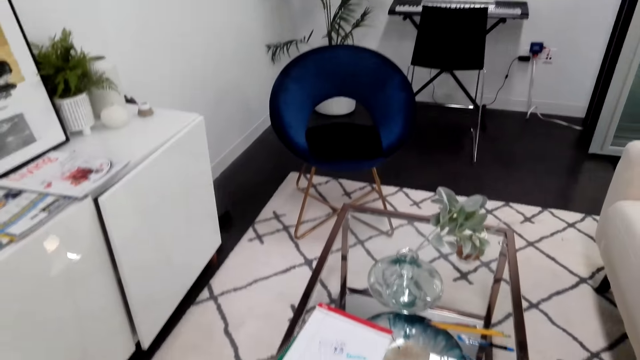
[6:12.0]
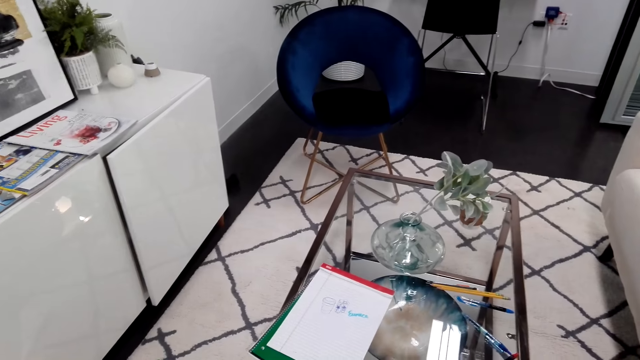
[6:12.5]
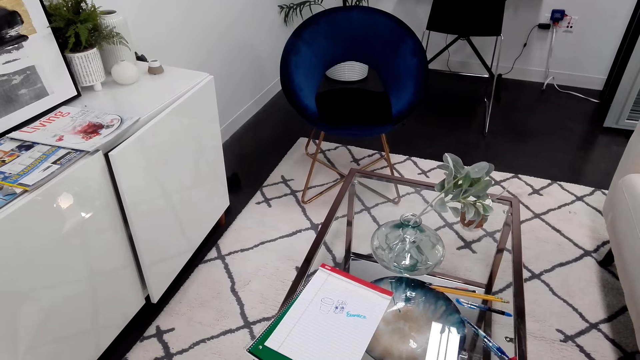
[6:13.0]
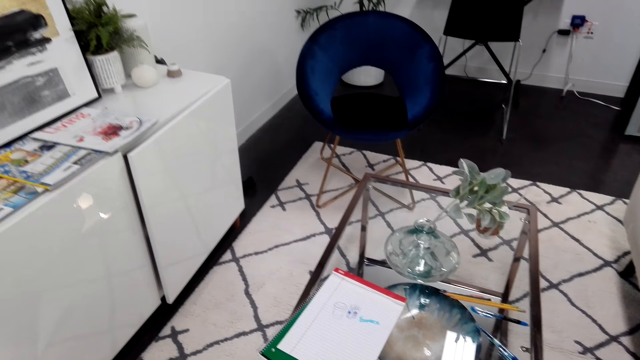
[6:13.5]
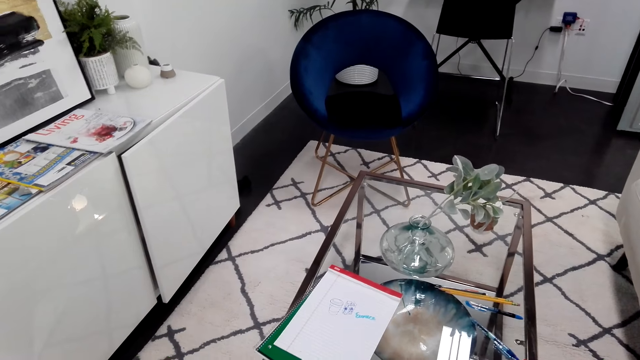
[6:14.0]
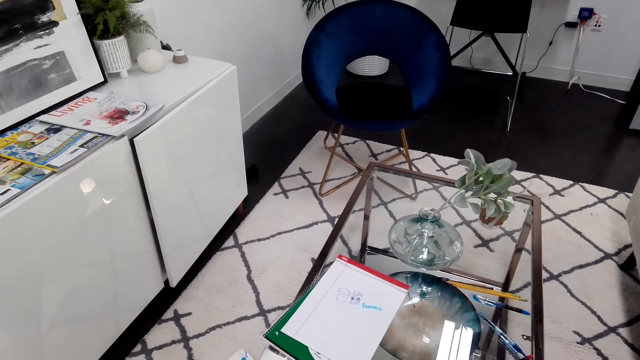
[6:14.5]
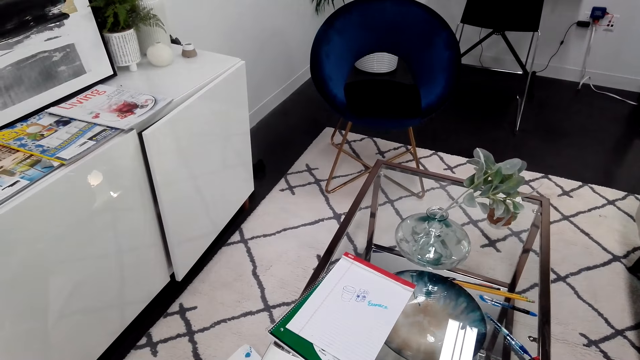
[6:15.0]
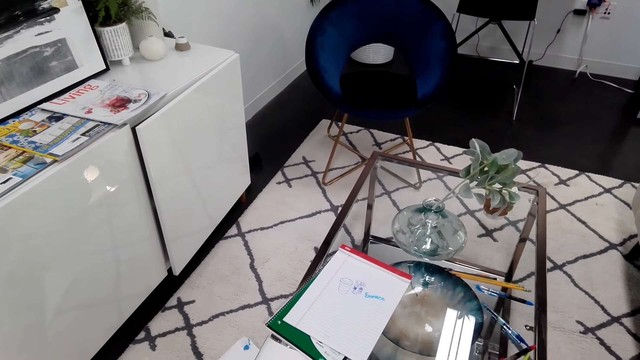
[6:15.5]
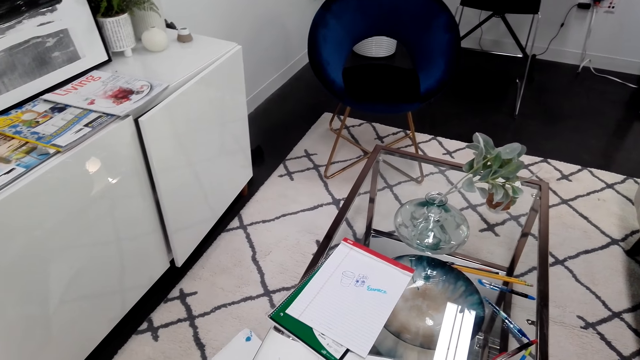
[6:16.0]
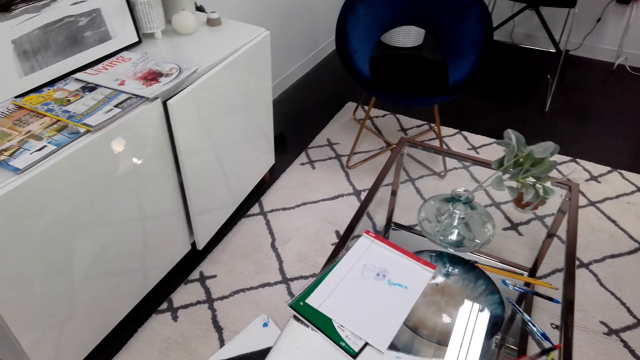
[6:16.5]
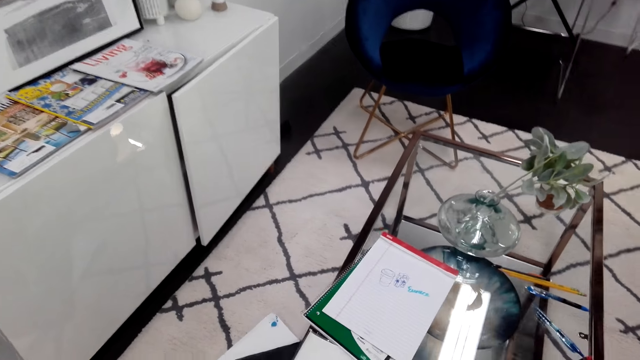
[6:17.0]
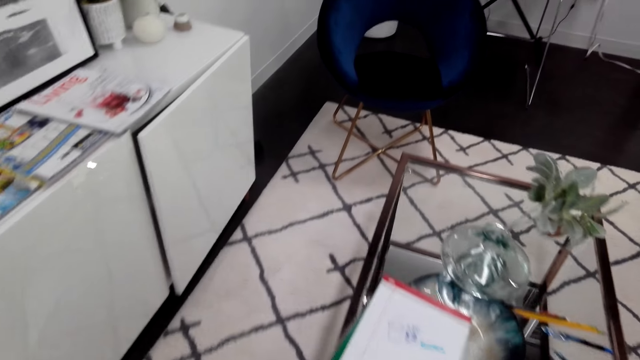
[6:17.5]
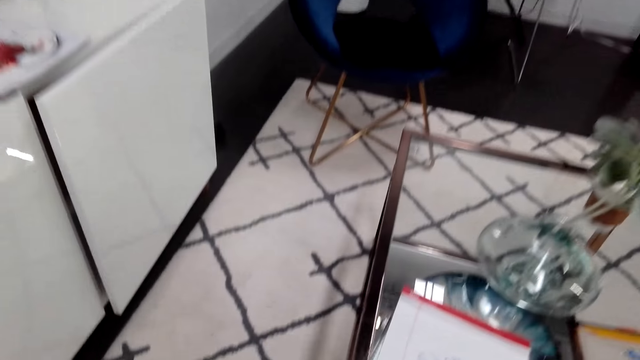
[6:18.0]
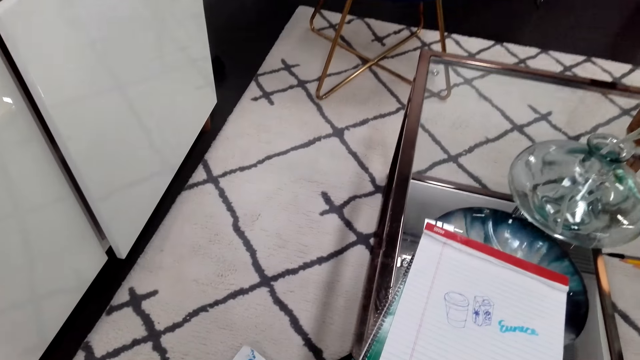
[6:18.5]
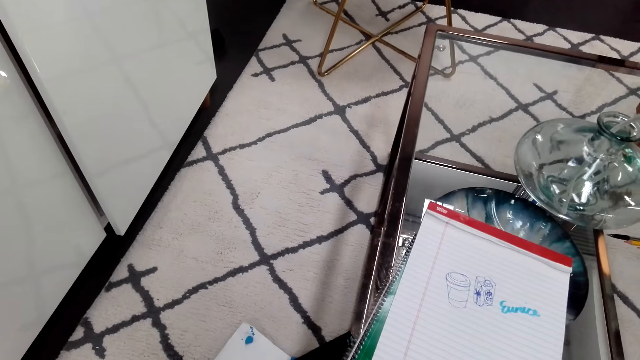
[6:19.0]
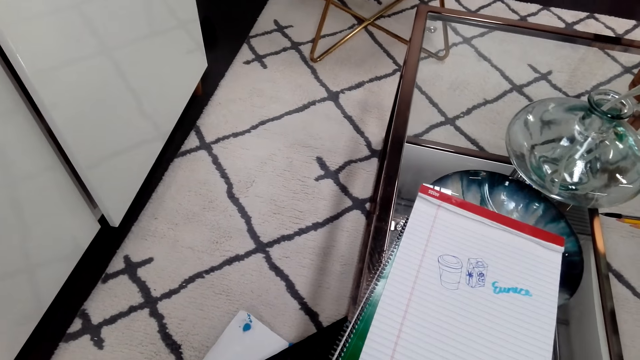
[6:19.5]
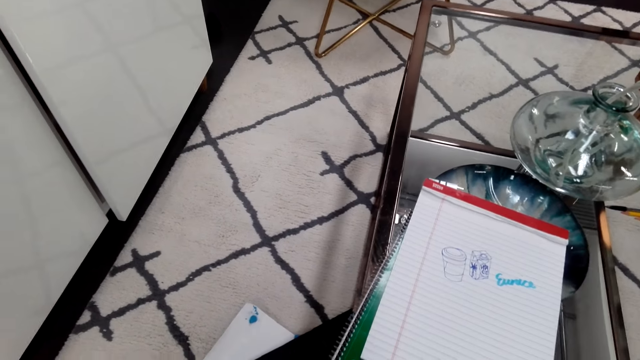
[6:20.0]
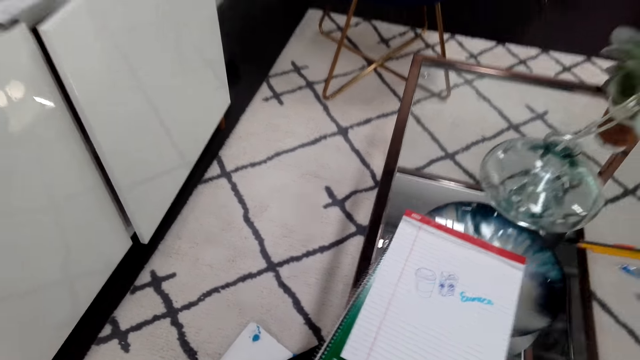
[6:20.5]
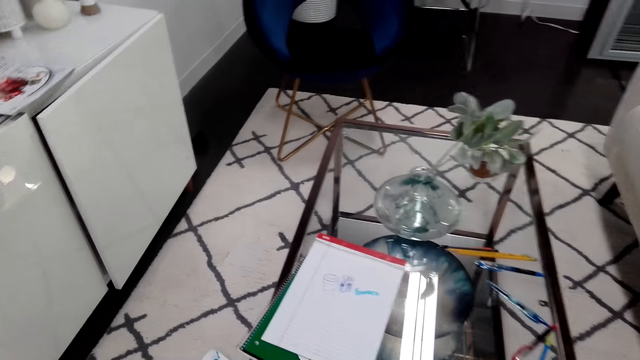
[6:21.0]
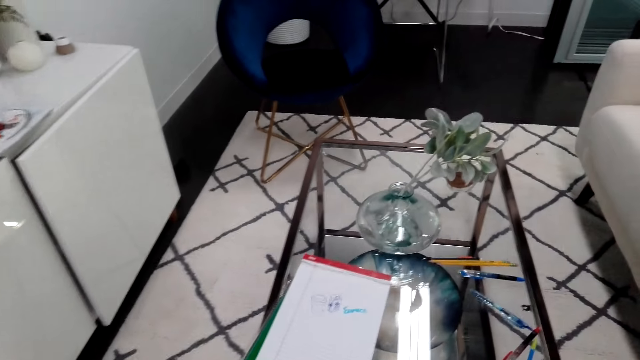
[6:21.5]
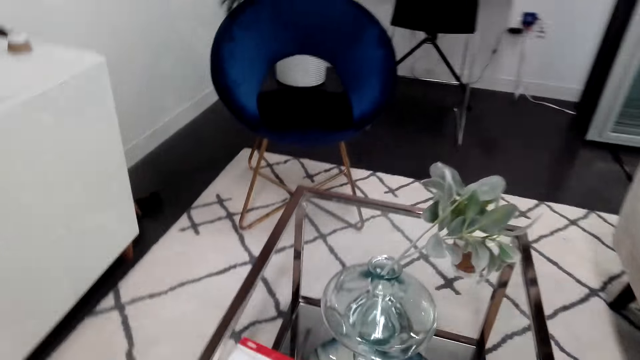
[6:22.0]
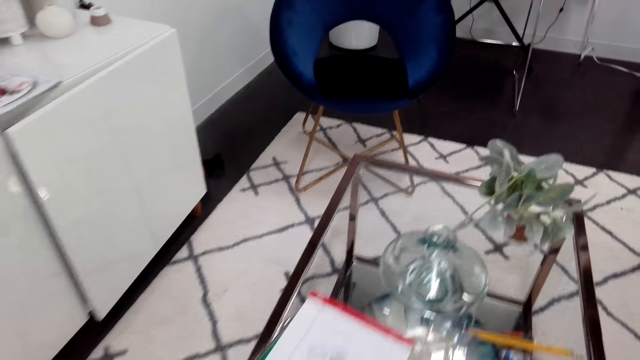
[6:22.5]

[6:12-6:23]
The camera wearer looks at the flower vase on the table. They look at the notebook on the table.

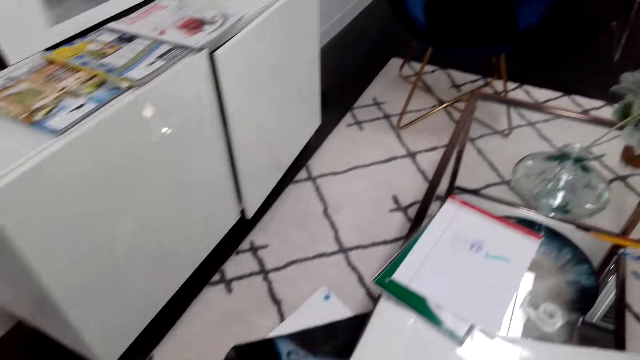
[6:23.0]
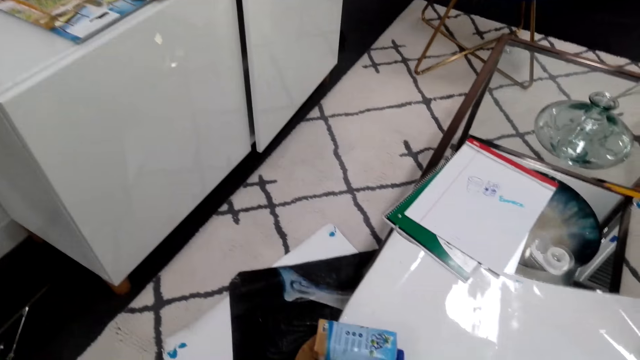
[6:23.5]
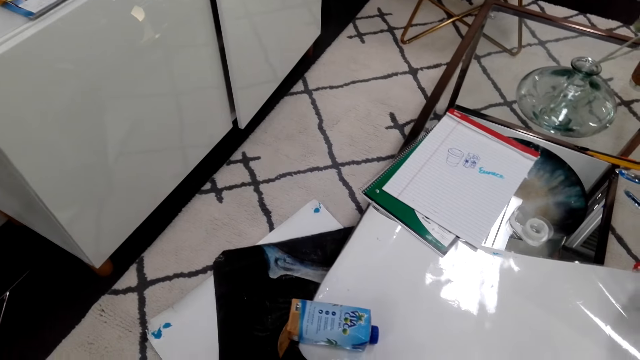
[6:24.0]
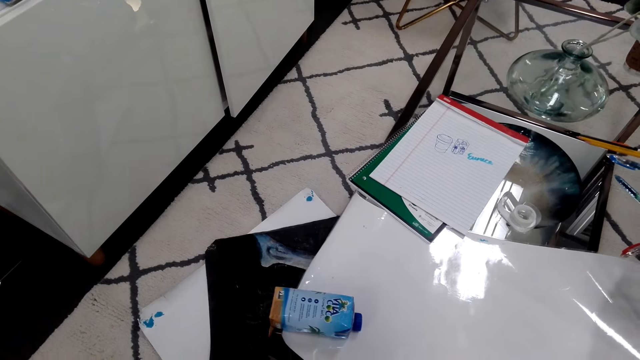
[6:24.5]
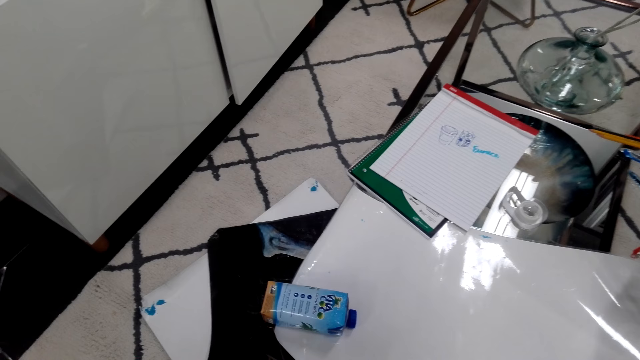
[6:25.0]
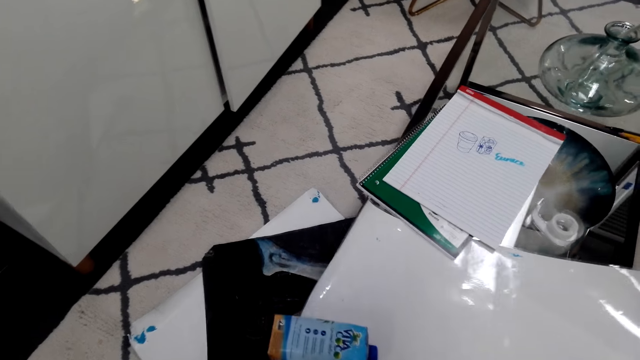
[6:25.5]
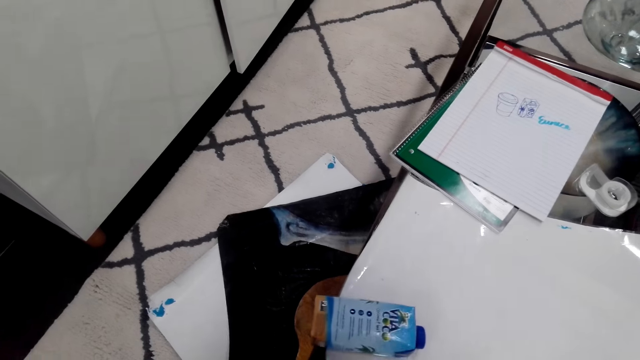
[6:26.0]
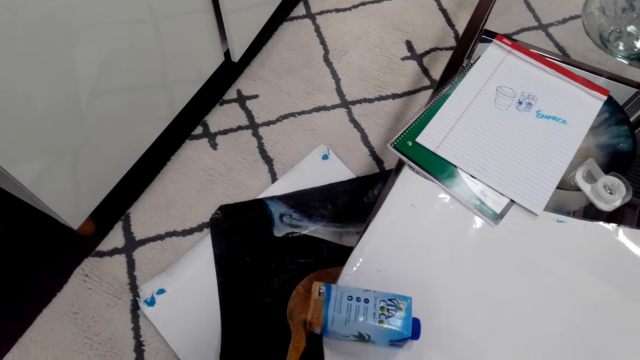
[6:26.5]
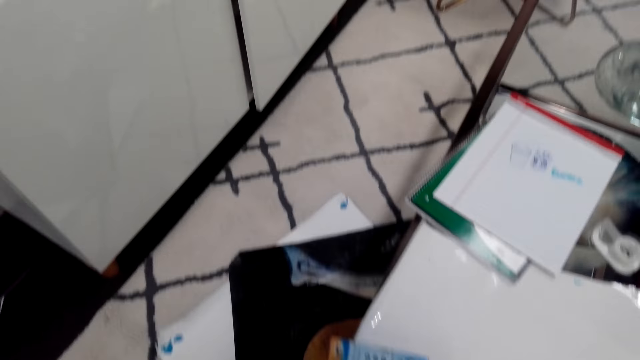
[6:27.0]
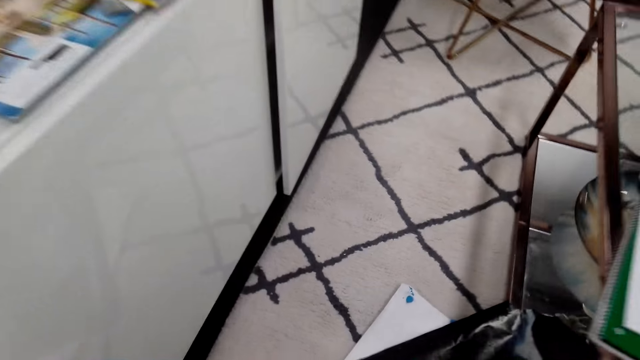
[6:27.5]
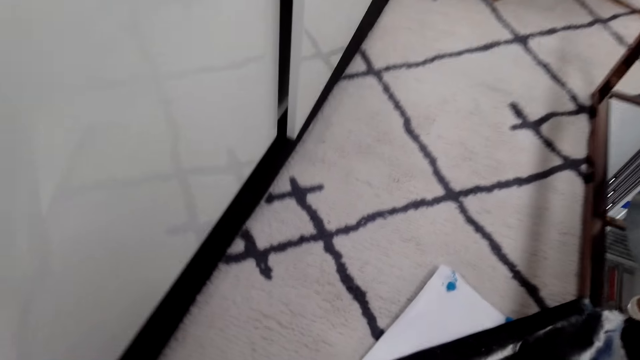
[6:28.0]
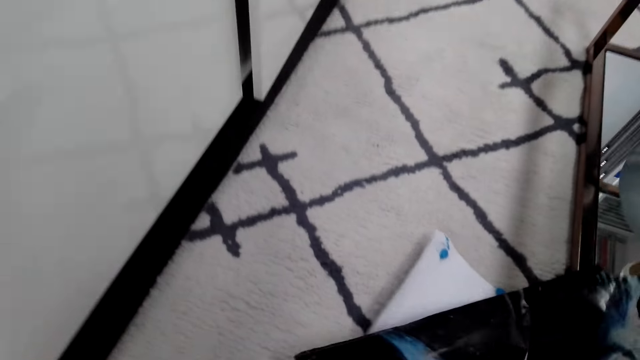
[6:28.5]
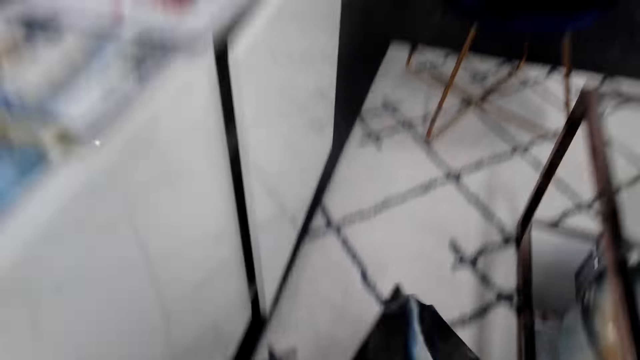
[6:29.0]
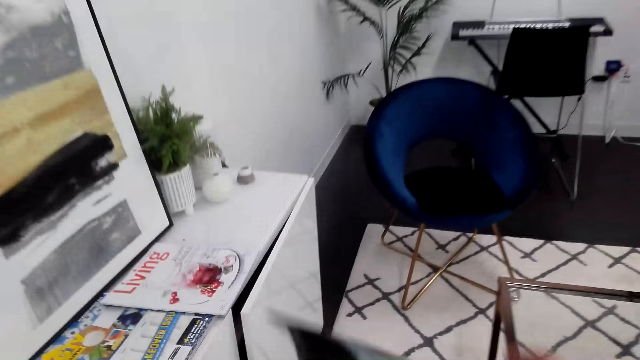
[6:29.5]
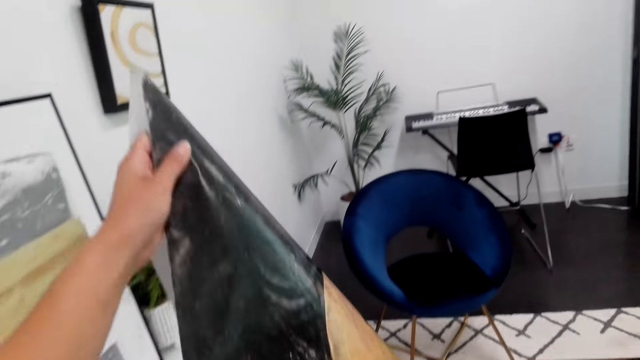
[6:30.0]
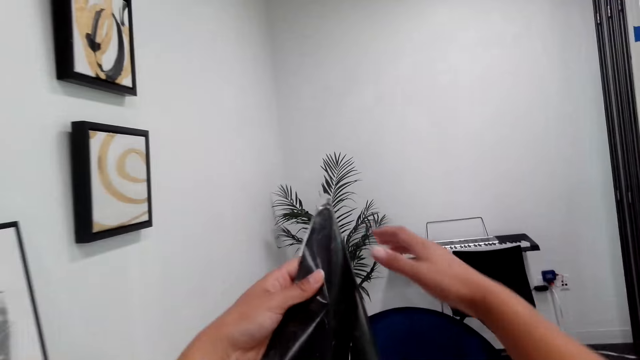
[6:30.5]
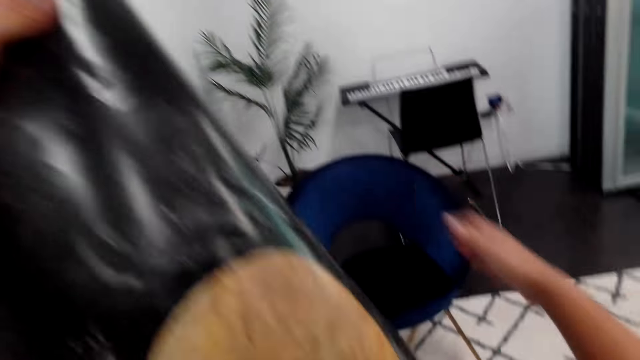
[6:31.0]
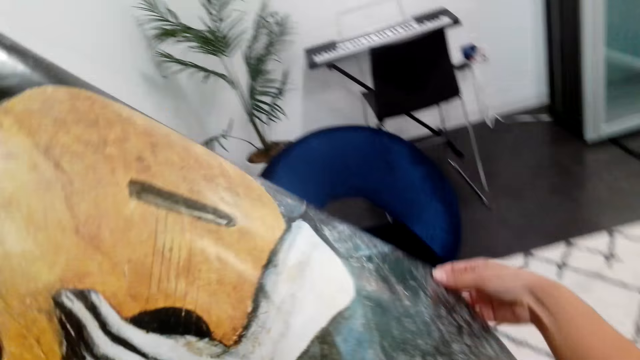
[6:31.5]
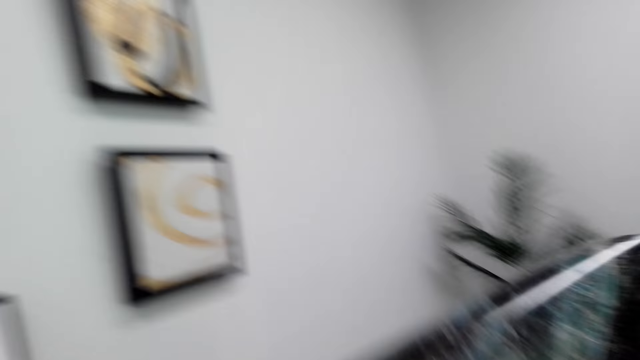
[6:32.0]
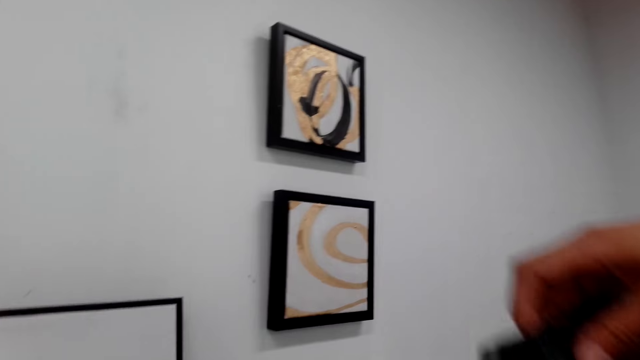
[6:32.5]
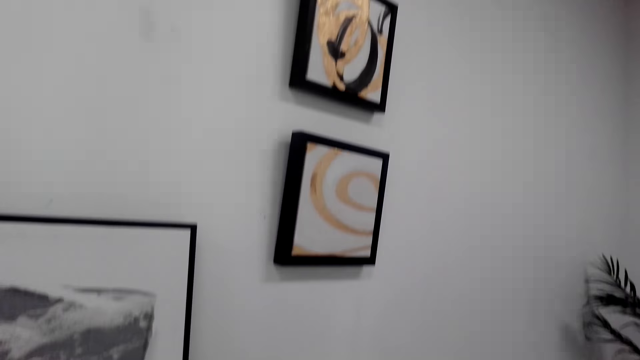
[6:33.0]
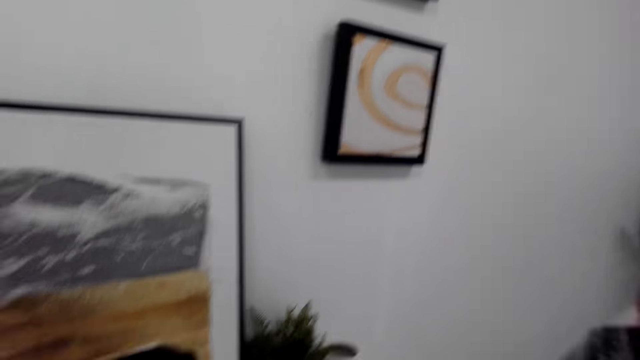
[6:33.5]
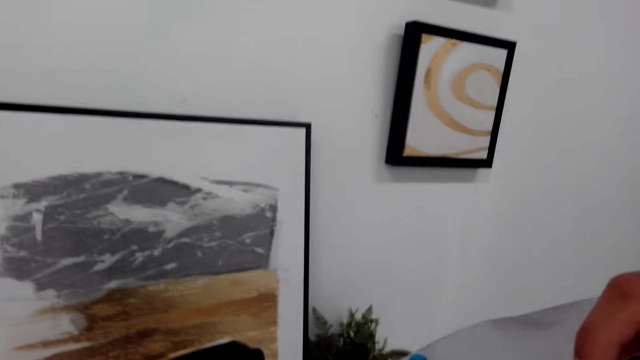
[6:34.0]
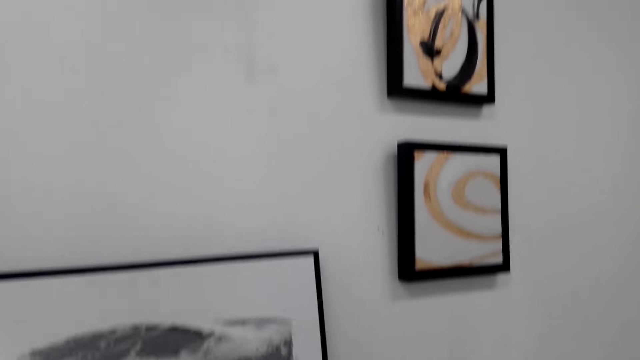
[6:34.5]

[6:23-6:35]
The camera wearer puts the coconut water on the table. They look on the carpet. They lift the picture with the left hand.
